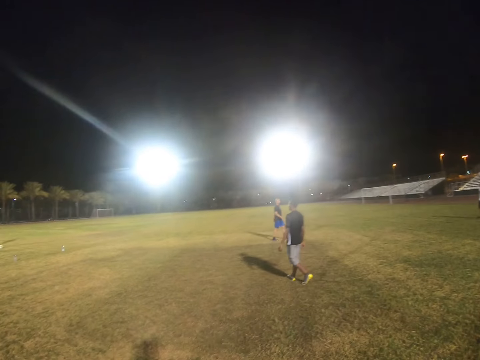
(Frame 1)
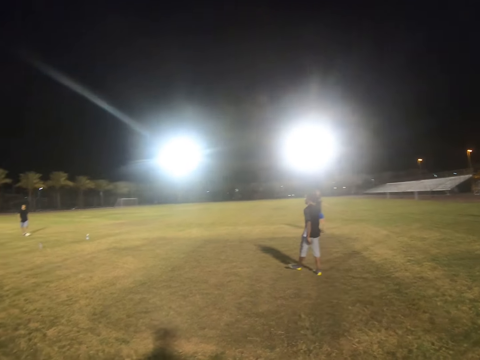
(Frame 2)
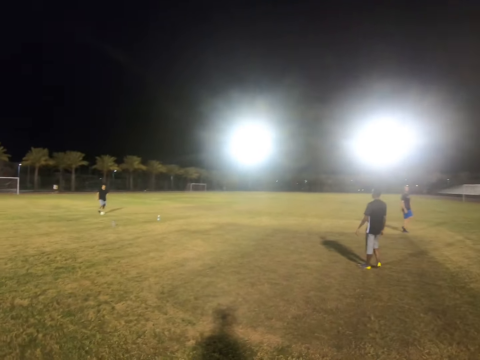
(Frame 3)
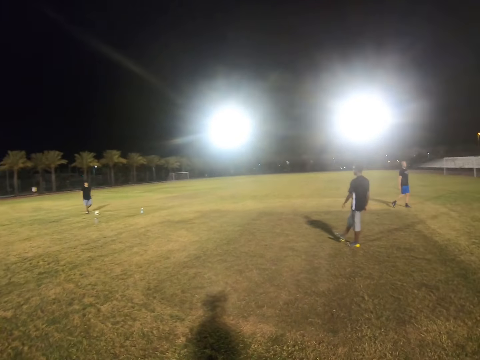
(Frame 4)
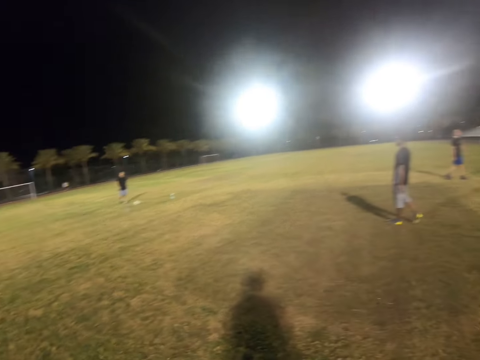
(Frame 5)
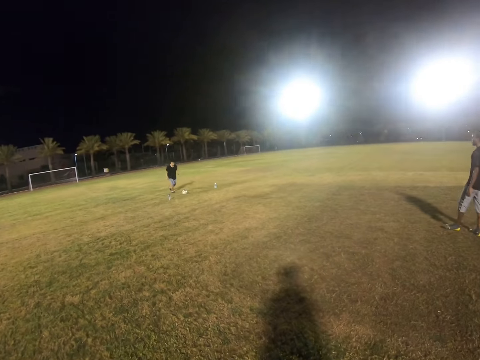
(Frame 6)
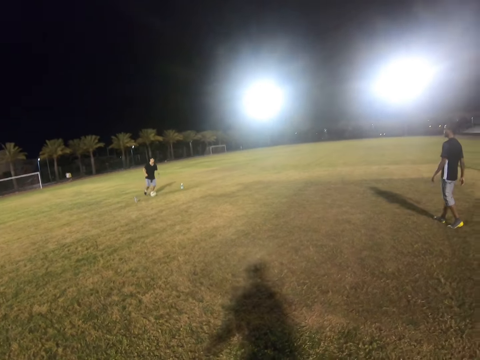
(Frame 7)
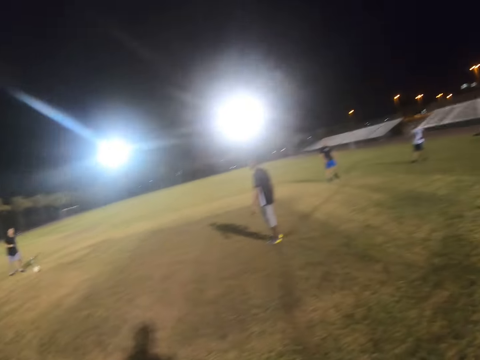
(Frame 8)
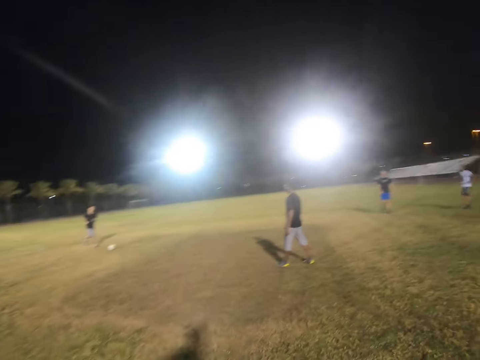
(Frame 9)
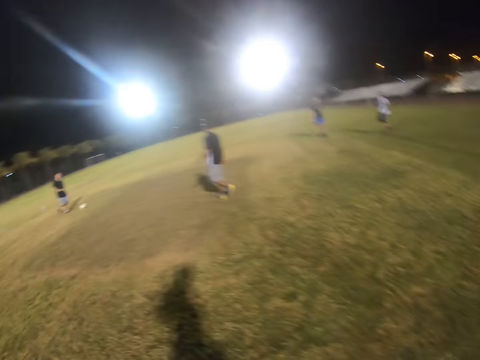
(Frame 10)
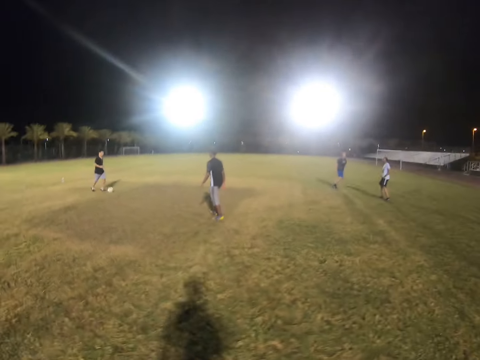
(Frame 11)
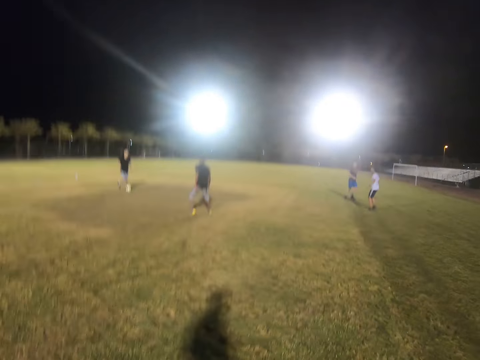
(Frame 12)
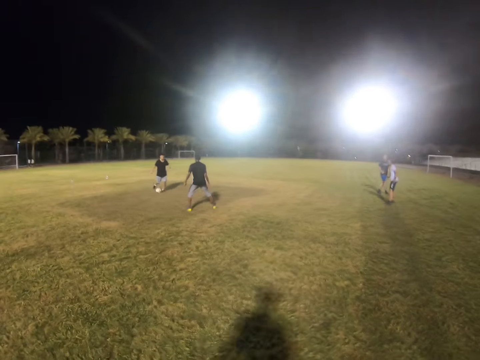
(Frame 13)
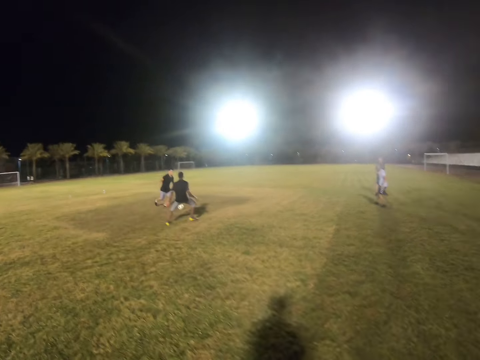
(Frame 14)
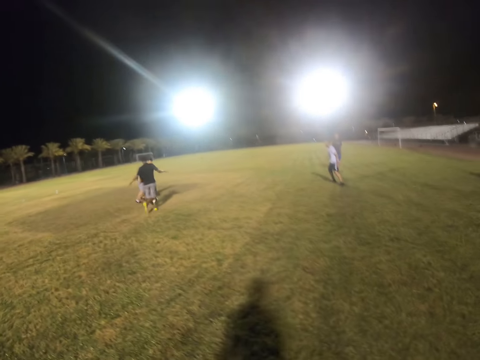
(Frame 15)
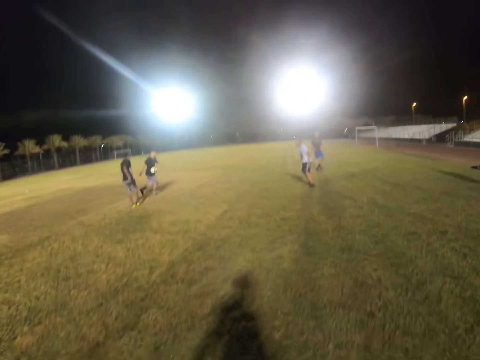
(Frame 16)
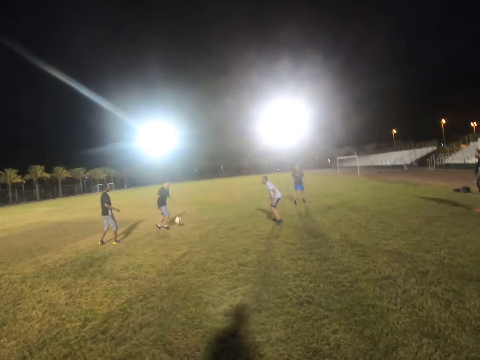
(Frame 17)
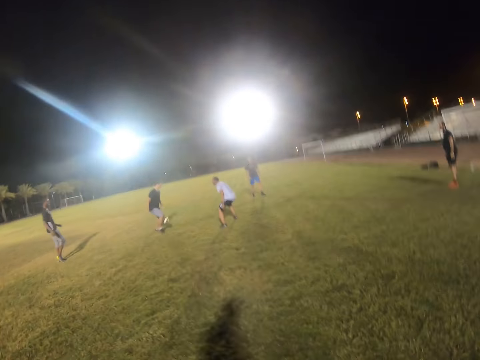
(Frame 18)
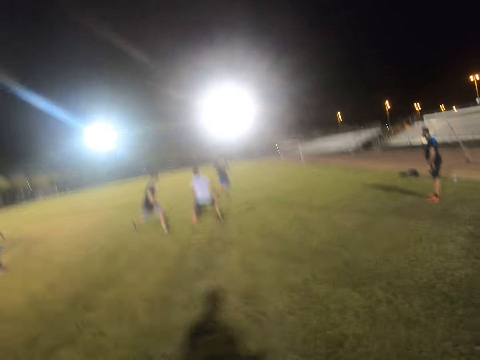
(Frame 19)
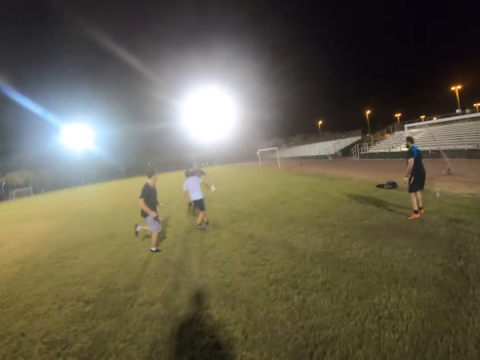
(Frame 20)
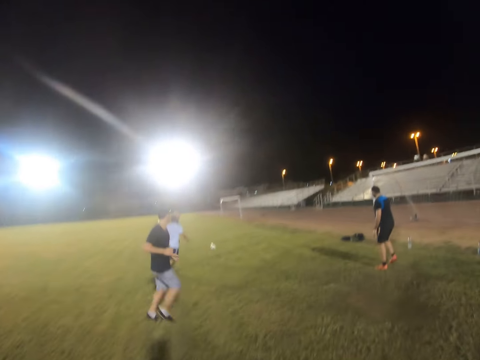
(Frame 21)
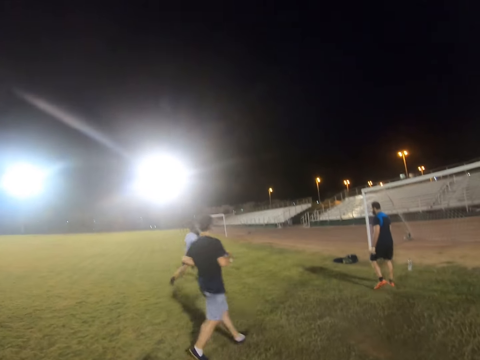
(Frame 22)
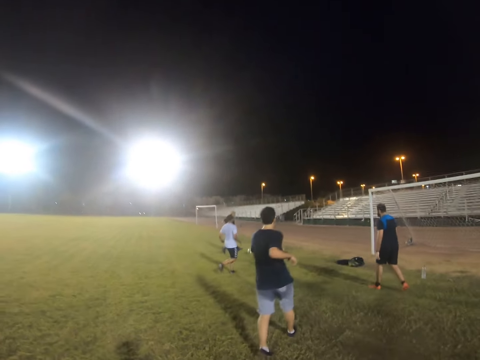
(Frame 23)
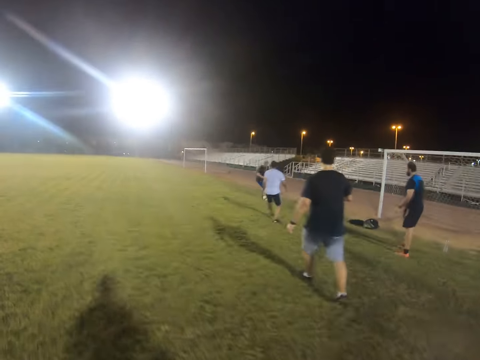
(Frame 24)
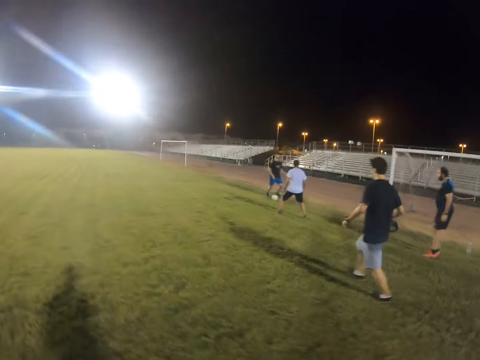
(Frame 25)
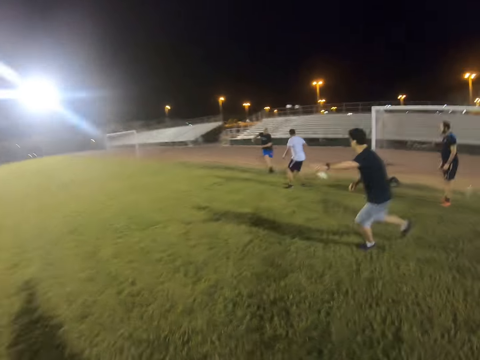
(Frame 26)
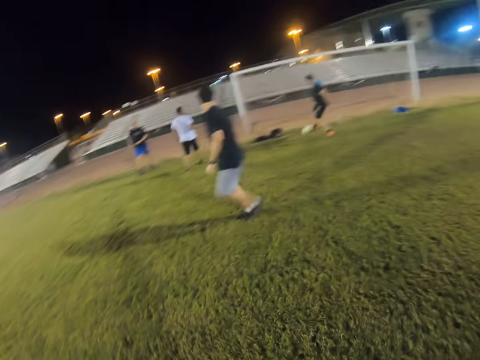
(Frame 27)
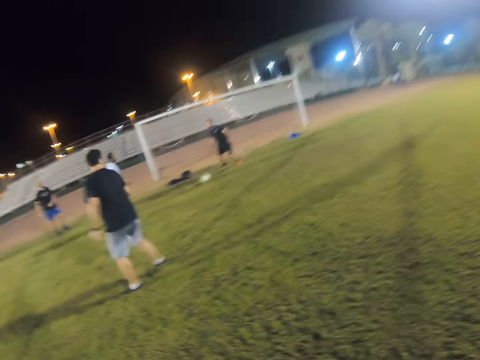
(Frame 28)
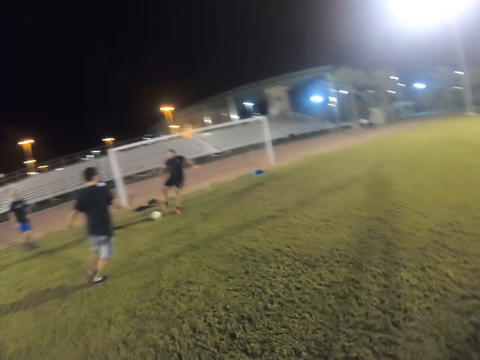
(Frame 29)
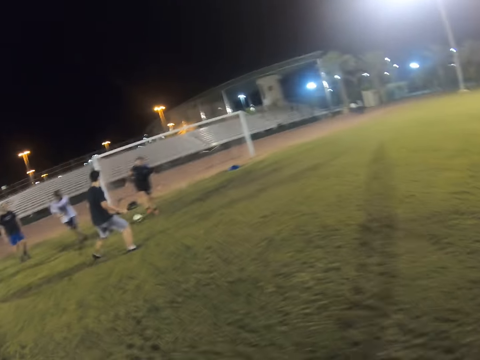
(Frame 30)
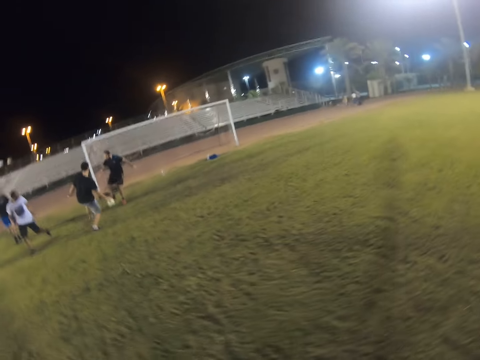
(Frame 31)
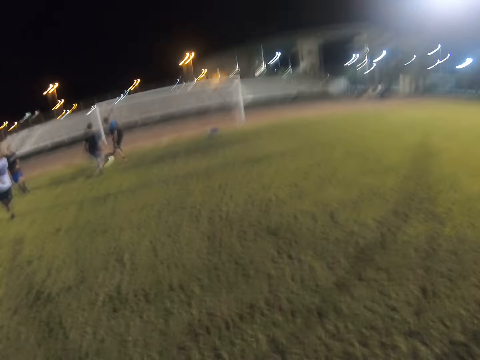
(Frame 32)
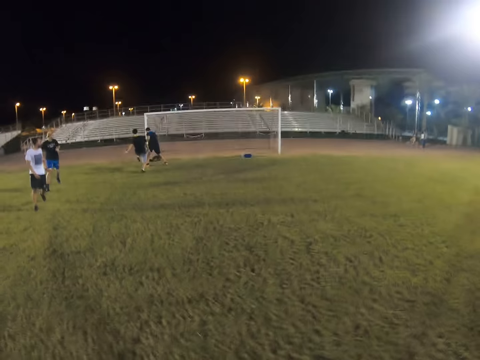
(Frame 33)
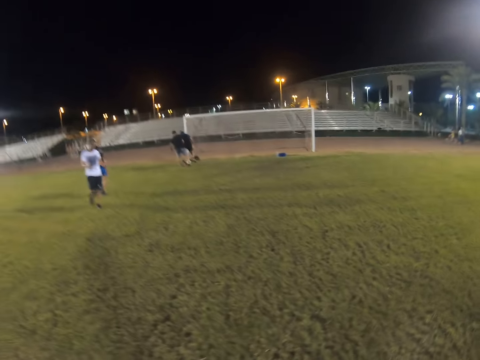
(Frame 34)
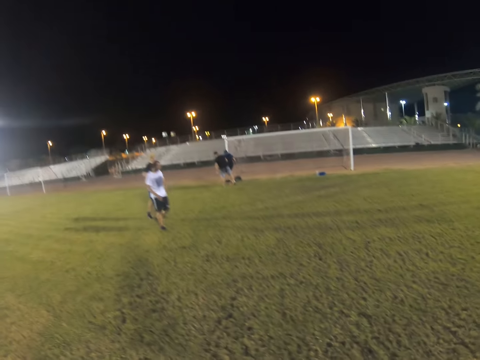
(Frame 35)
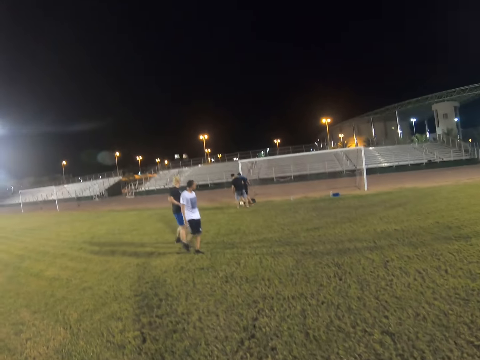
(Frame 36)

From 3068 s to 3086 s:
A player hits the ball forward. The camera wearer jogs on the field. Another player kicks the ball. A goalkeeper hits the ball.

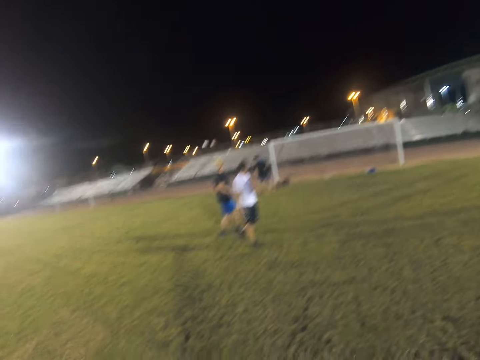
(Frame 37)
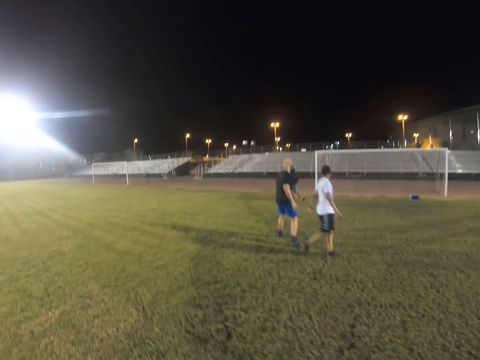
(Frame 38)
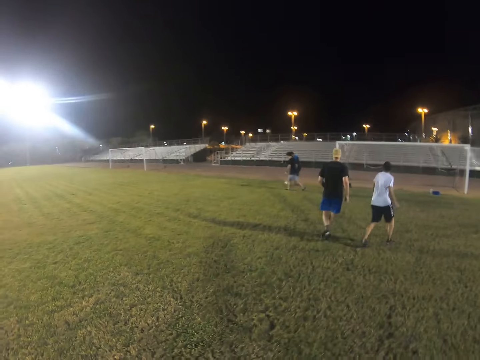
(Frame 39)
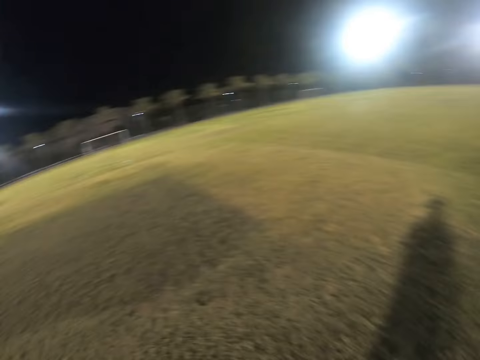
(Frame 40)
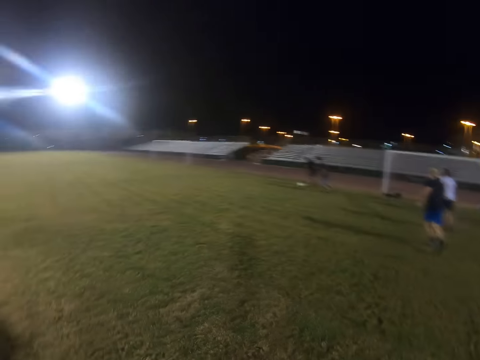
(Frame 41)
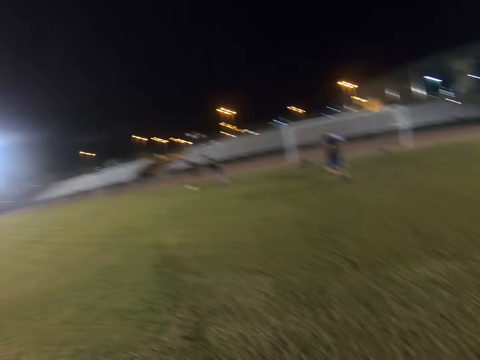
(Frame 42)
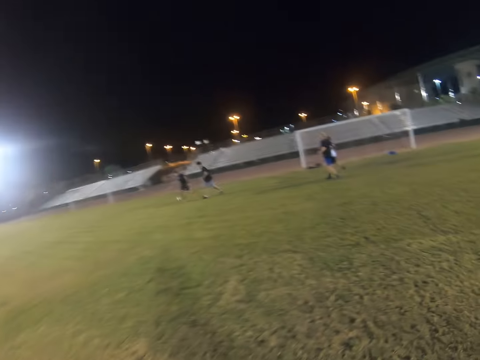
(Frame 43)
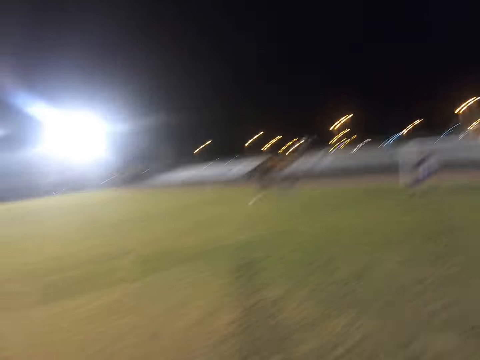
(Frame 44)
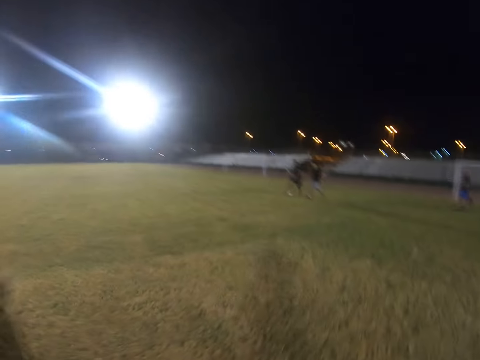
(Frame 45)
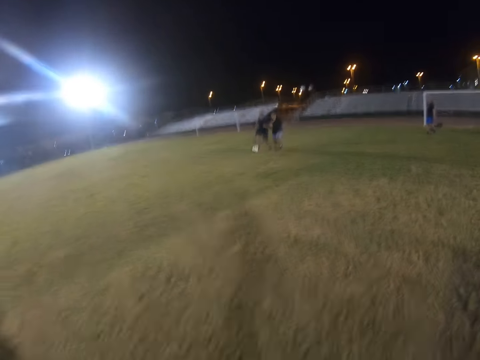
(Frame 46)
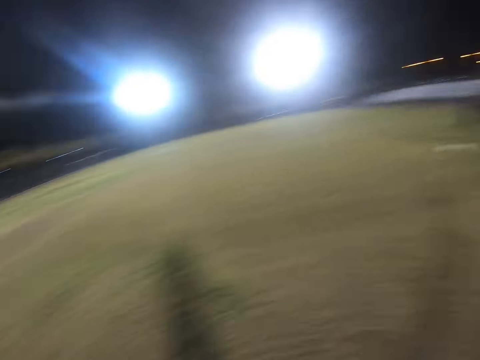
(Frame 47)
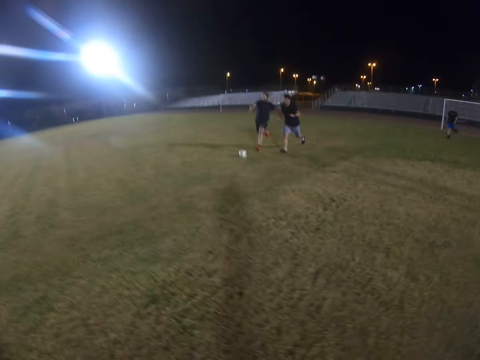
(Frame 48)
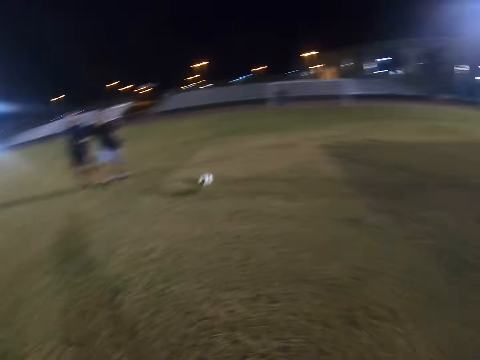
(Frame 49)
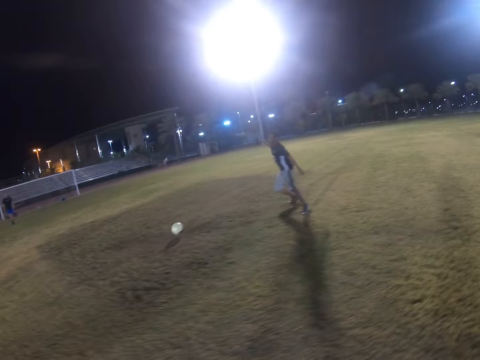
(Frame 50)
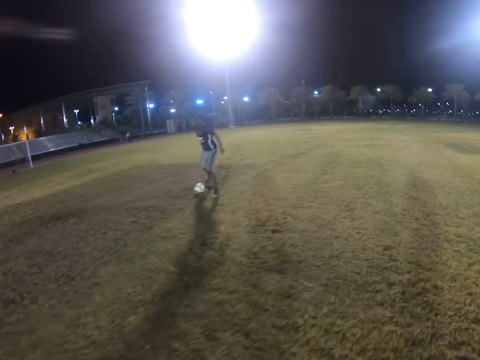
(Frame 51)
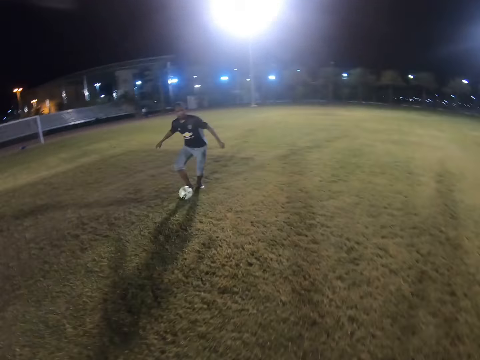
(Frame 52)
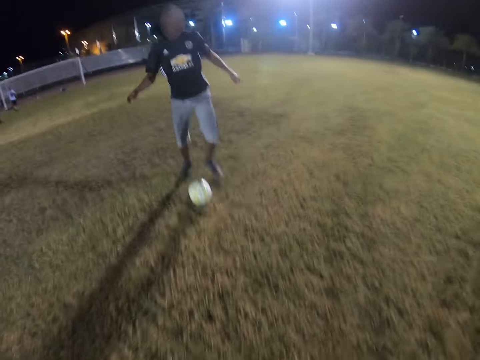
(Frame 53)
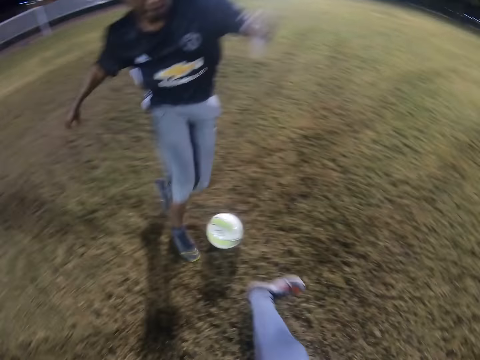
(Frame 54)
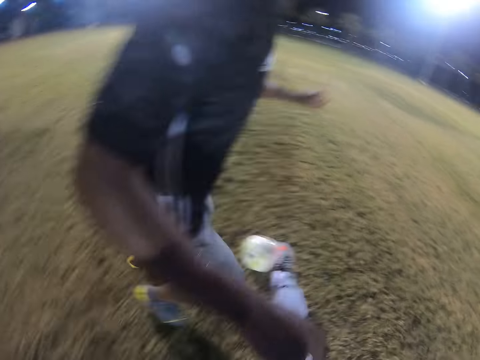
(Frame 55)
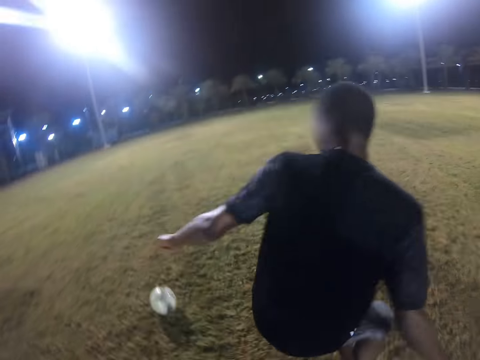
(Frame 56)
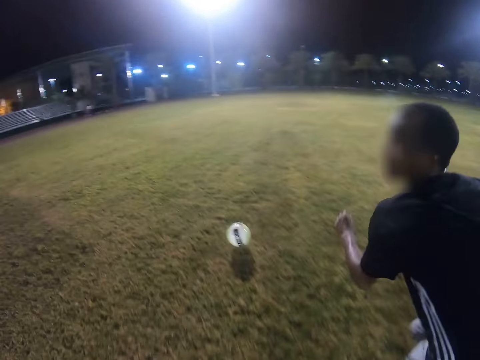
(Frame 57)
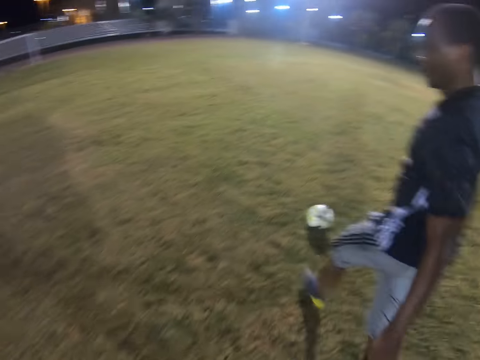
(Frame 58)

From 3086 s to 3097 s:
The camera wearer walks on the field. They jog on the field. A player hits the ball. The camera wearer tackles the ball.
